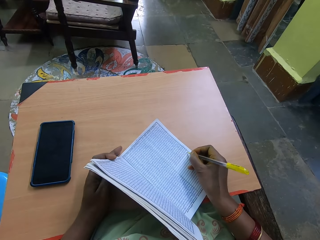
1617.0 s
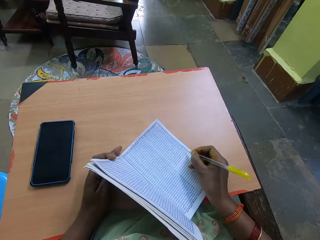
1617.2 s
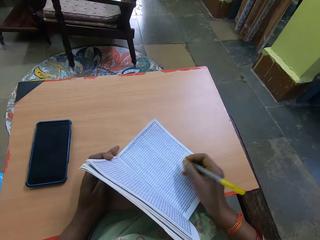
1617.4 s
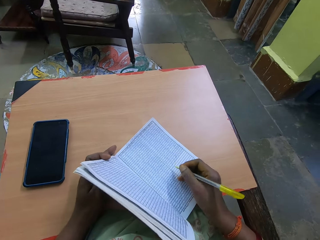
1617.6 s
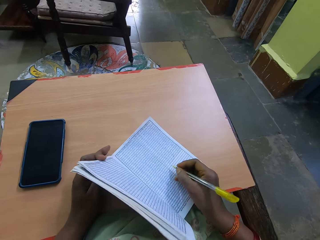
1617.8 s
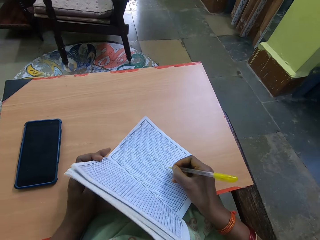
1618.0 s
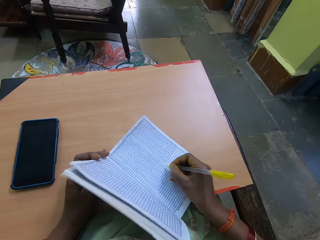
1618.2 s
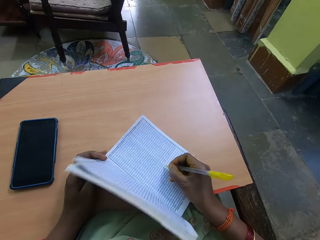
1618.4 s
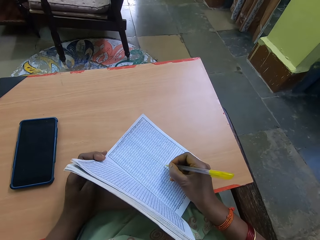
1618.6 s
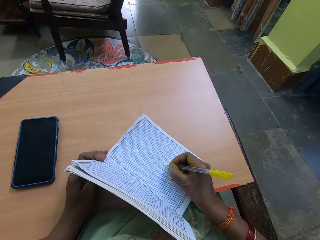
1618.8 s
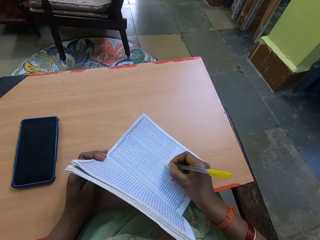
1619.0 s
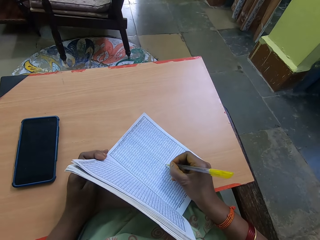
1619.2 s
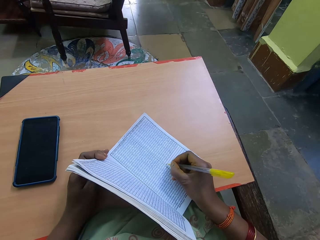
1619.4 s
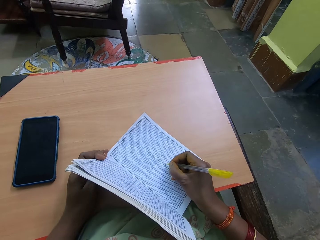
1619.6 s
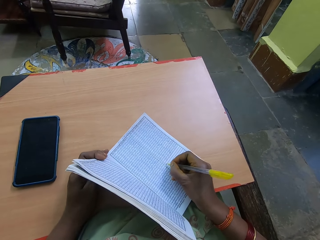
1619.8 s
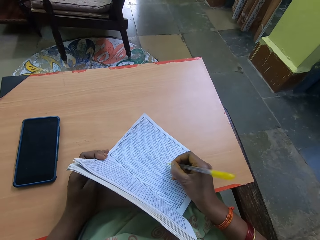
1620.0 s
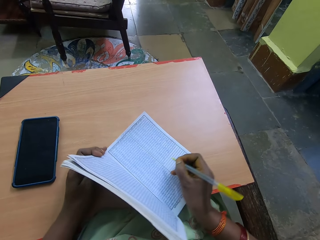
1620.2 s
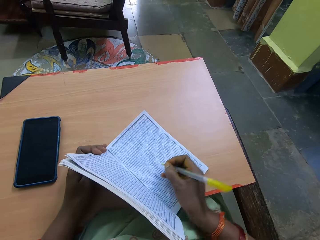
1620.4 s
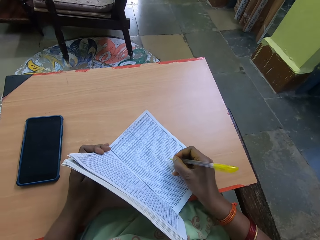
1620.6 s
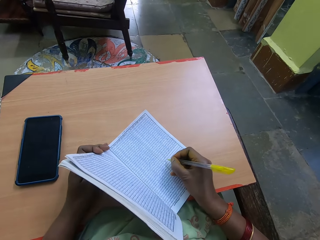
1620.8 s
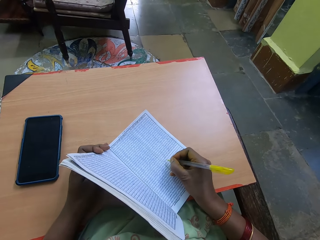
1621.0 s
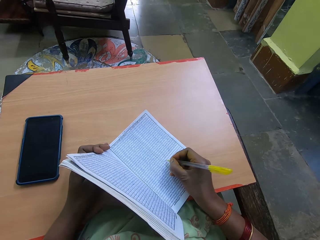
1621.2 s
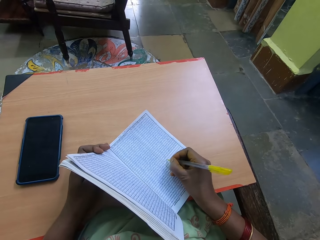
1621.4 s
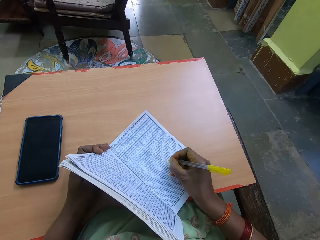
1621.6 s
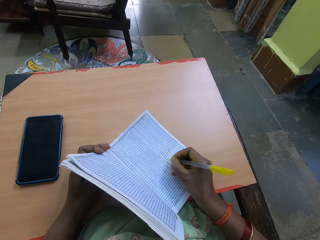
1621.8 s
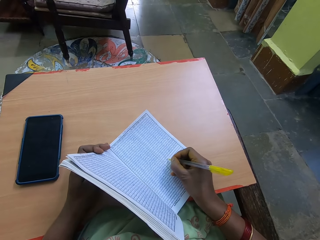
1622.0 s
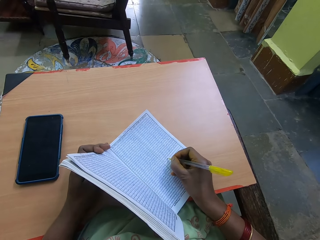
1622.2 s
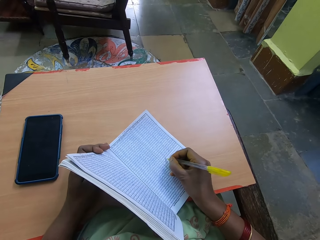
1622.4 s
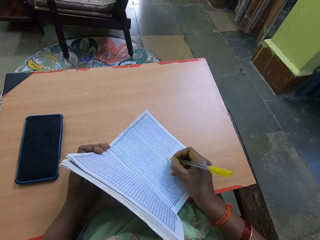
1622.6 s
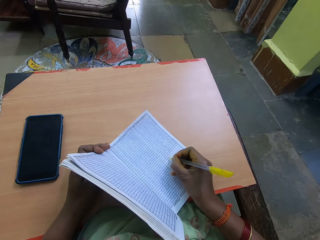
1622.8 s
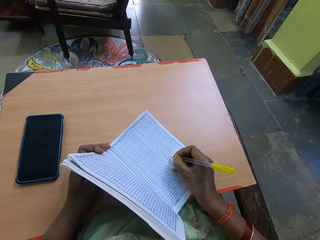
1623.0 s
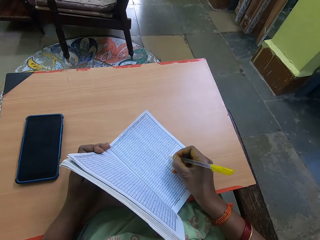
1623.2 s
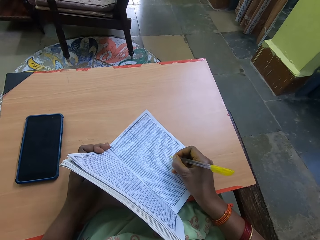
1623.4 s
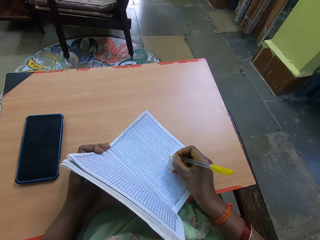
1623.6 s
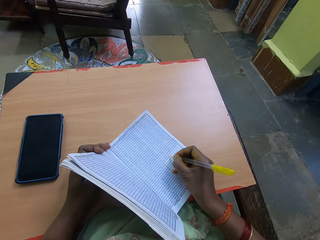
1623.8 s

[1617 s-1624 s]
The camera wearer moves her left hand through the book.

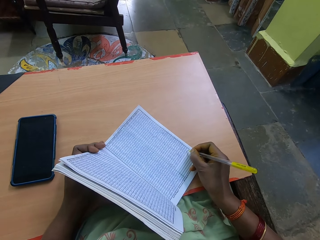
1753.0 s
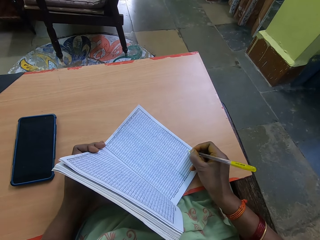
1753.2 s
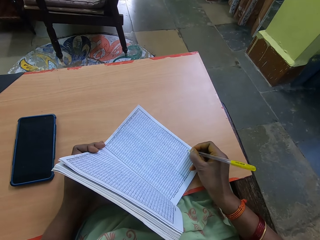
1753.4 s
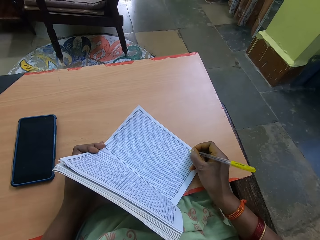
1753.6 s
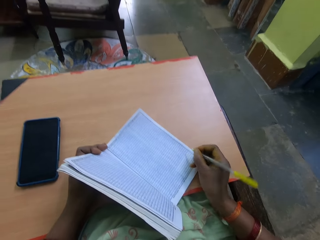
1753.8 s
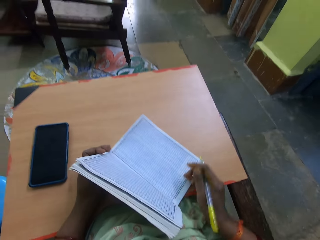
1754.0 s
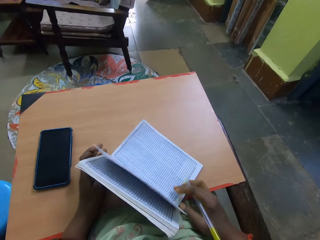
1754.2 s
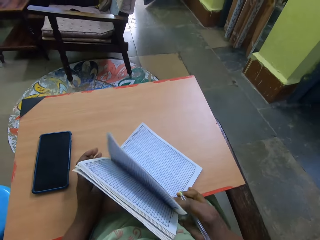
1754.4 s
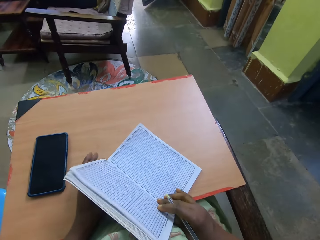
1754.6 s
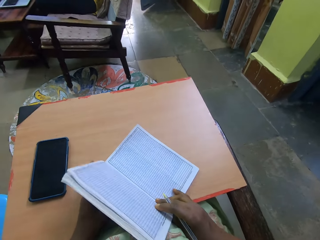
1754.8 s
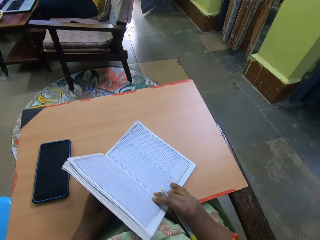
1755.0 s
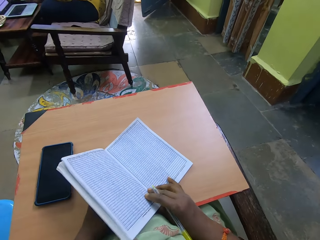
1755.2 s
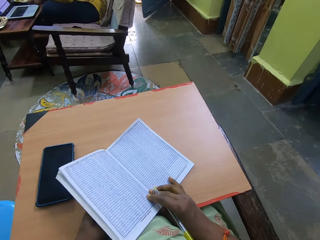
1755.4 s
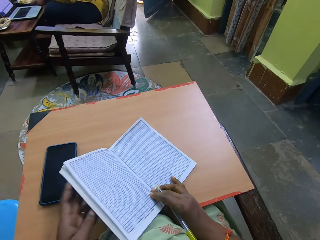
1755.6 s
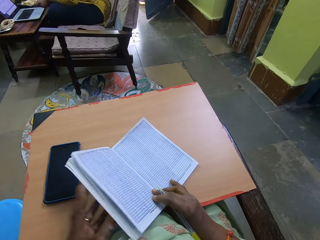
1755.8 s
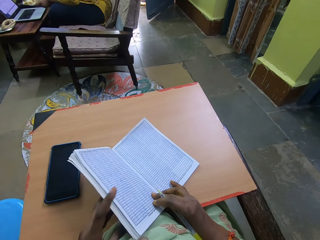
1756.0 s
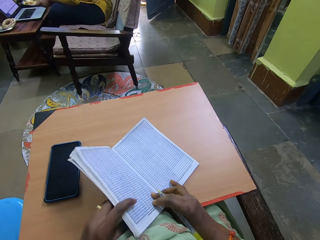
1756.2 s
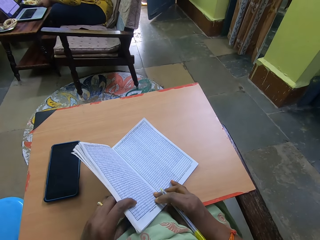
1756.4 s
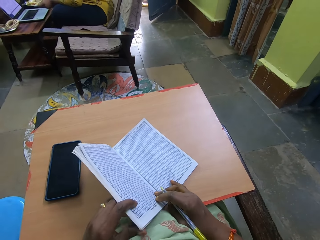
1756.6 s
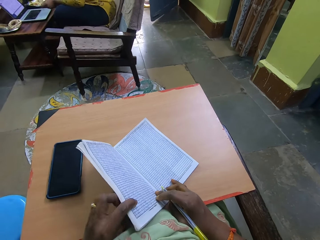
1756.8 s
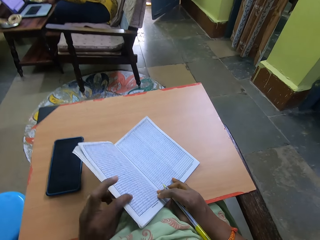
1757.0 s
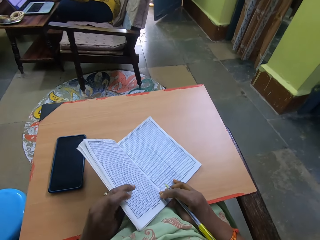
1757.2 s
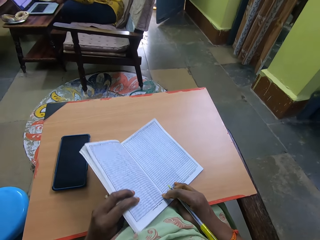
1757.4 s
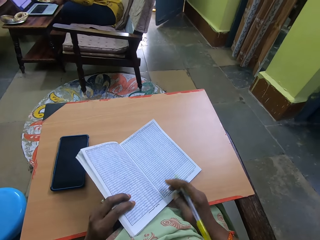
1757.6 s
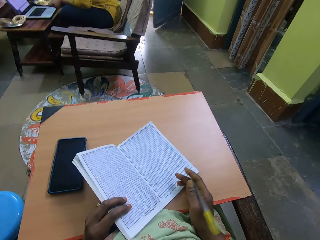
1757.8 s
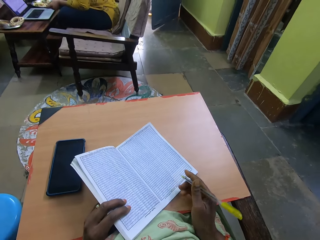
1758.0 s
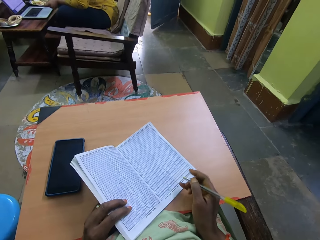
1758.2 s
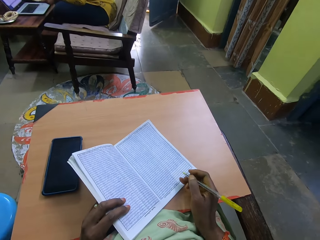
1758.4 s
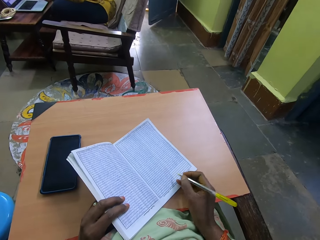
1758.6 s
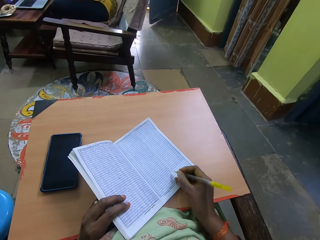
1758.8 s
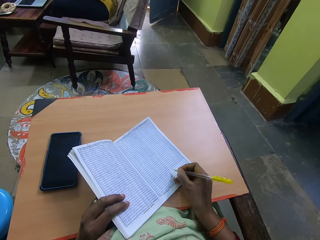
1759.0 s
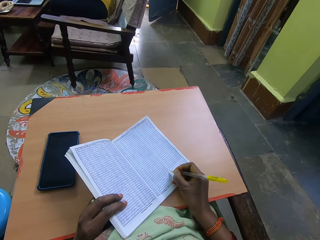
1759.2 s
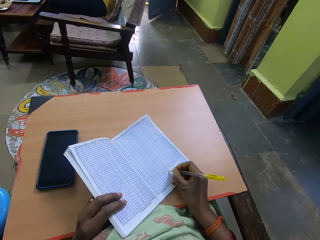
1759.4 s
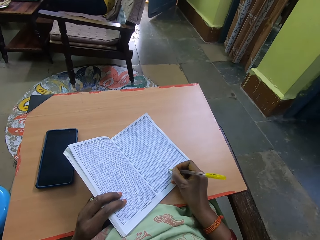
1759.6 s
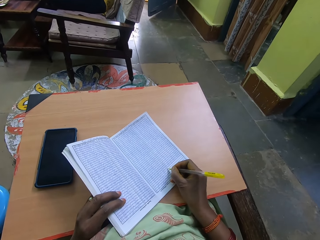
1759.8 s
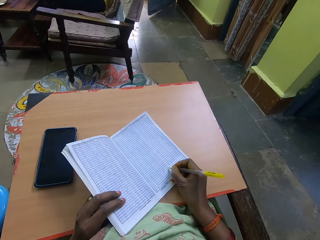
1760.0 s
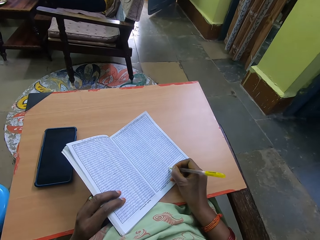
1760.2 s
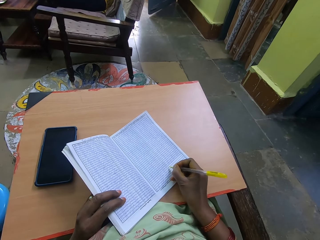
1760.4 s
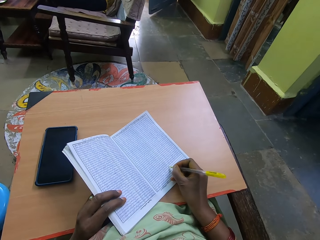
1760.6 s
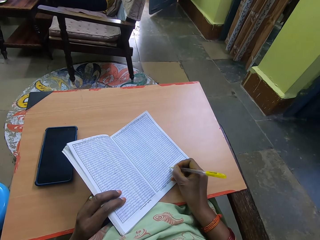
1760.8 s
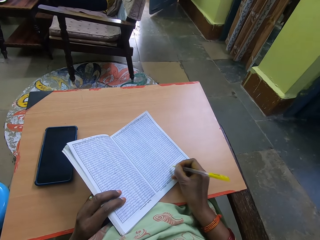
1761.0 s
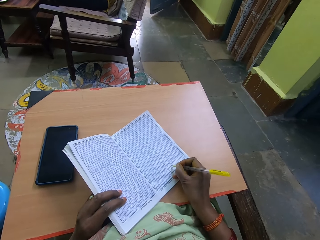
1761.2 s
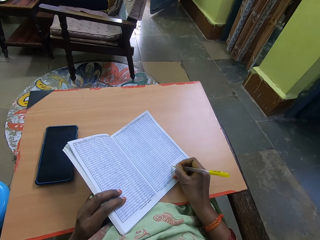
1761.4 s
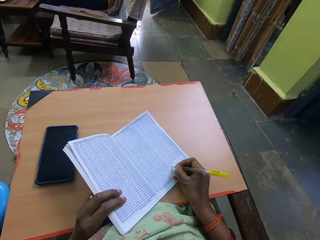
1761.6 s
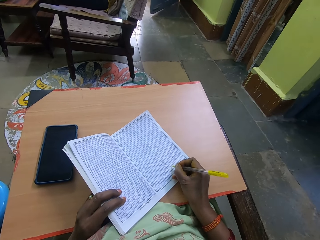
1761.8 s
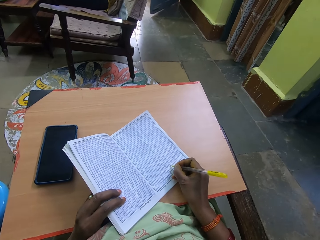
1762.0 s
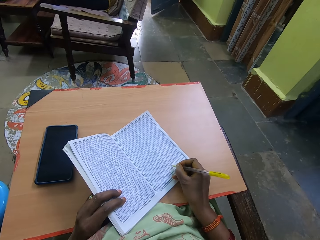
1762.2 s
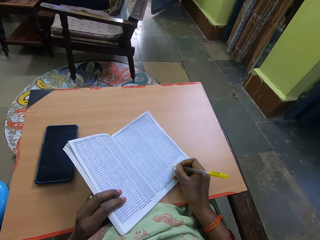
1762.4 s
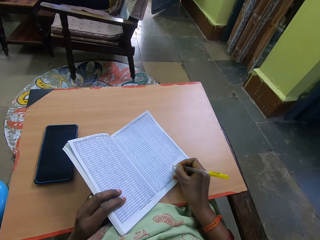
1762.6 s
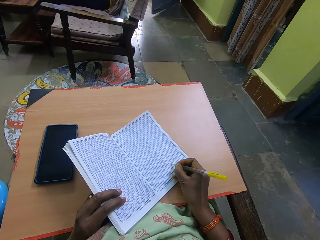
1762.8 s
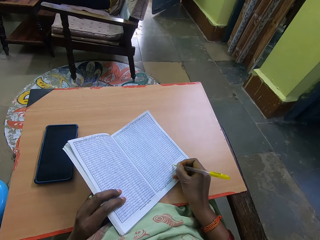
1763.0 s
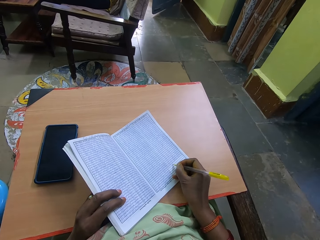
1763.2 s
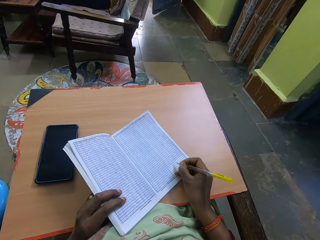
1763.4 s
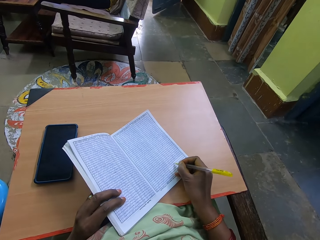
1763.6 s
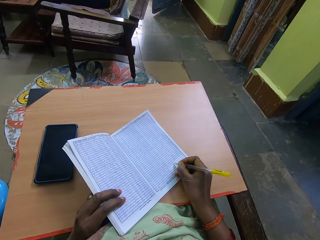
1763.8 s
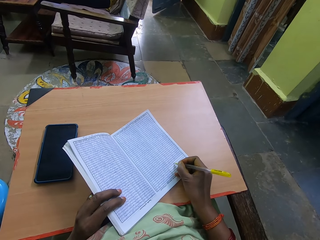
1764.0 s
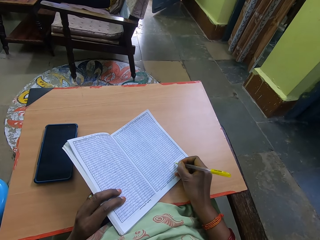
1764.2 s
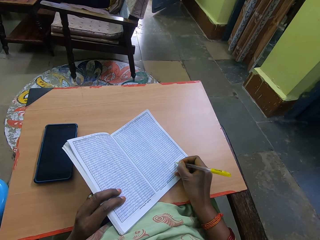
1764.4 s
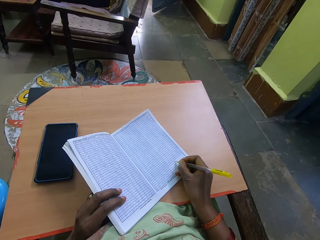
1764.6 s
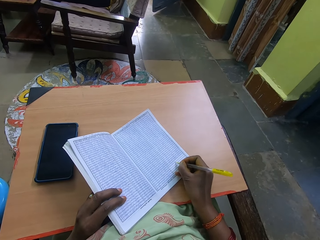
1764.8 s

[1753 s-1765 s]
The camera wearer adjusts the book with her right hand. She writes in the book with the pen with her right hand.

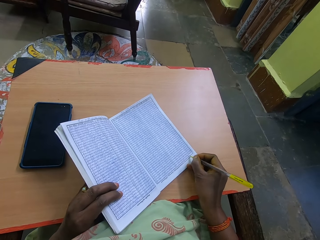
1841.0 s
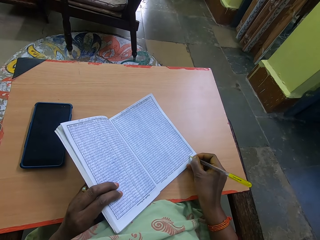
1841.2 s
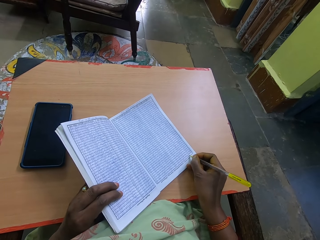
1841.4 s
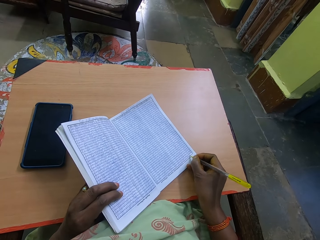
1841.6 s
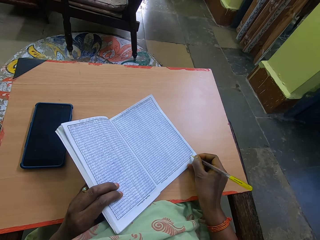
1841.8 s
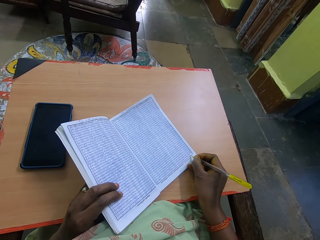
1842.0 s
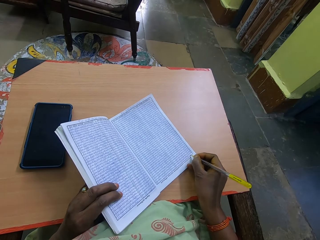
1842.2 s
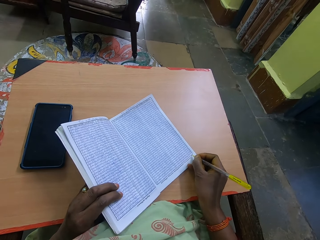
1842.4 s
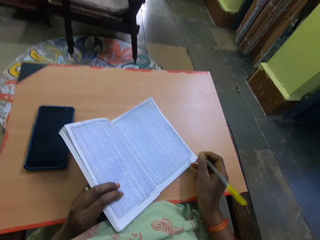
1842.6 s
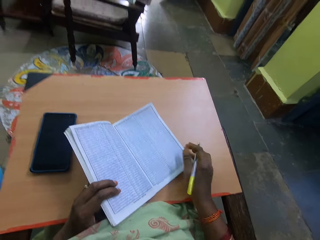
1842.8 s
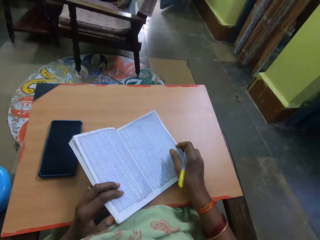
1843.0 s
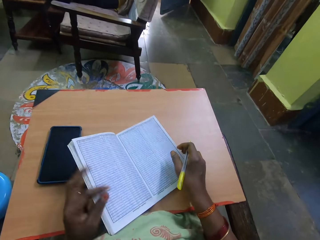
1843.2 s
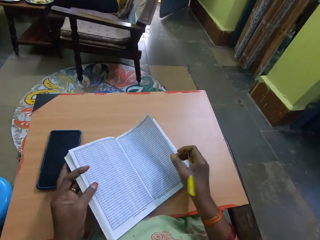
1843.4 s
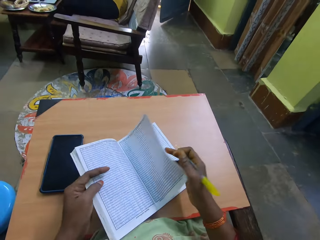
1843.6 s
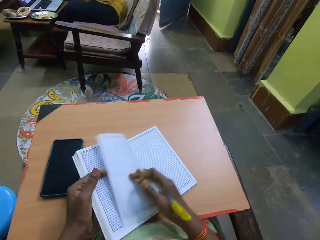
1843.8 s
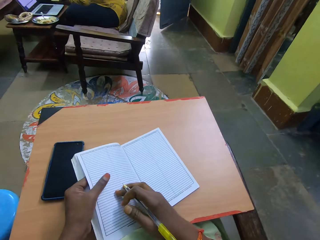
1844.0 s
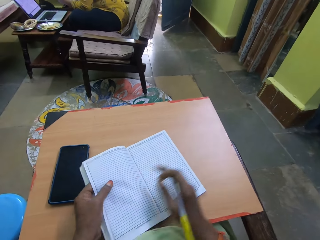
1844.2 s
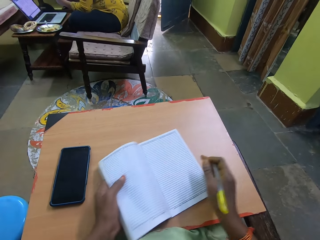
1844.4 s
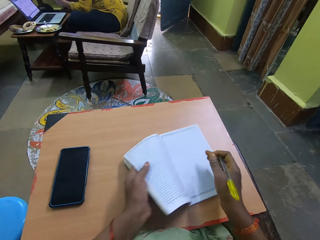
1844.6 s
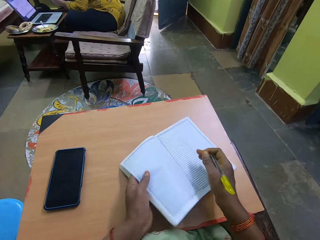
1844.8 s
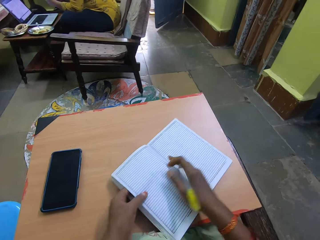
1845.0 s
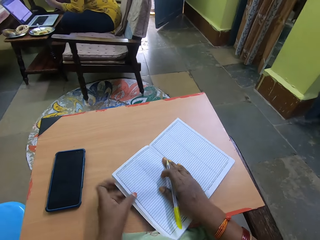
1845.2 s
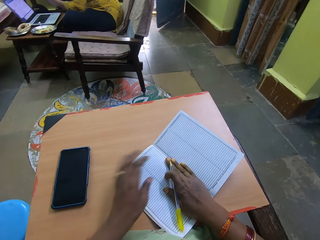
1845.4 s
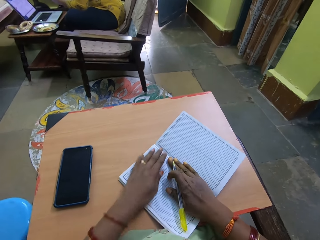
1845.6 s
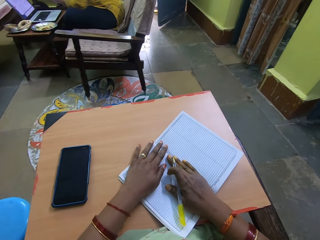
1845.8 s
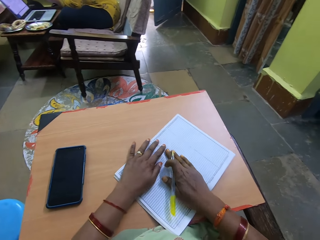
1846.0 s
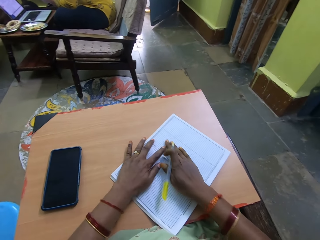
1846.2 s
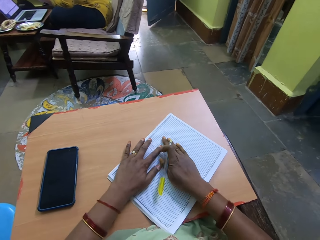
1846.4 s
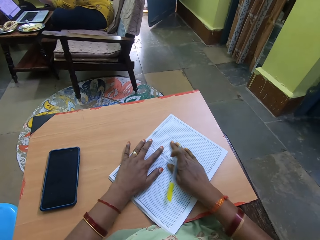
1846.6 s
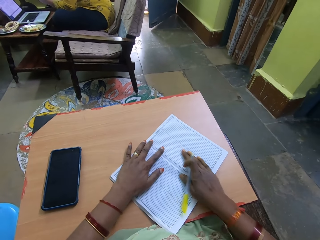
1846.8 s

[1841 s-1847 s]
The camera wearer flips a page of the book with her right hand. She smoothens the pages of the book with her right hand.
